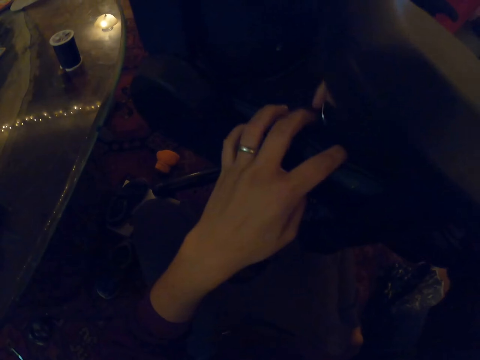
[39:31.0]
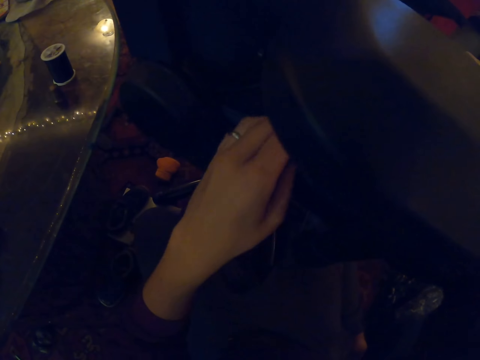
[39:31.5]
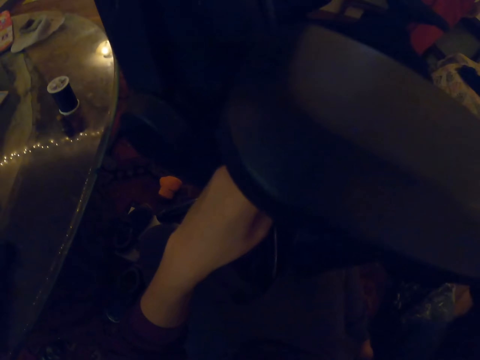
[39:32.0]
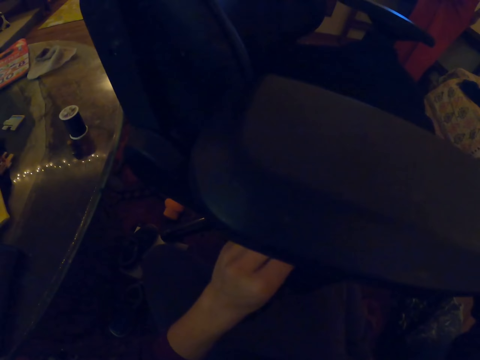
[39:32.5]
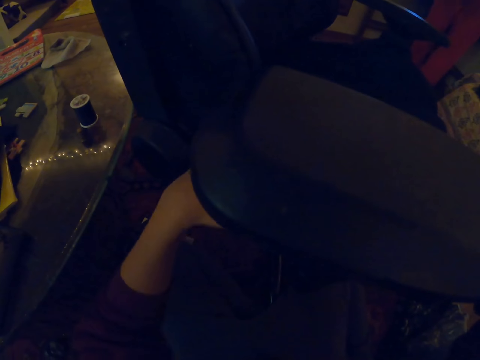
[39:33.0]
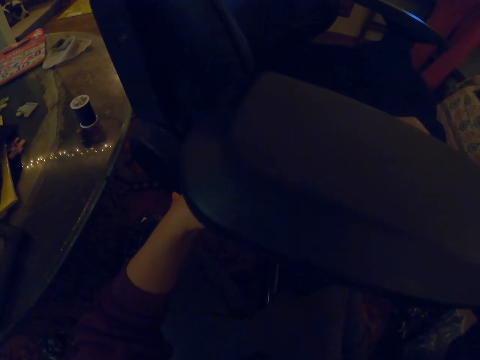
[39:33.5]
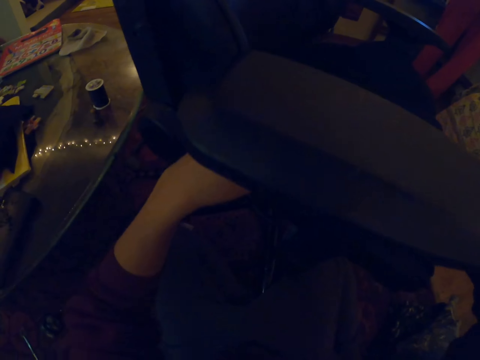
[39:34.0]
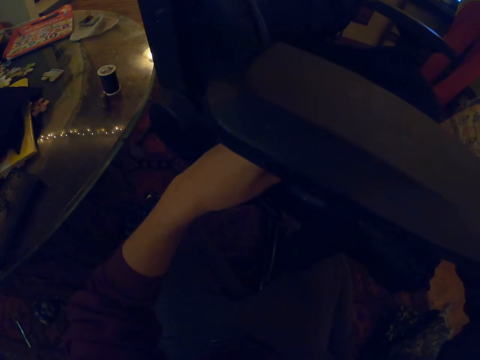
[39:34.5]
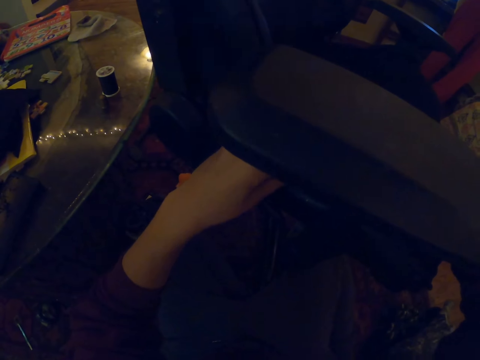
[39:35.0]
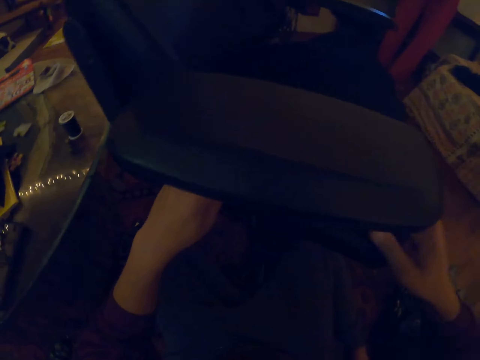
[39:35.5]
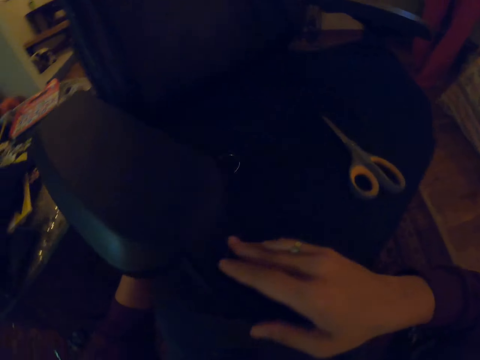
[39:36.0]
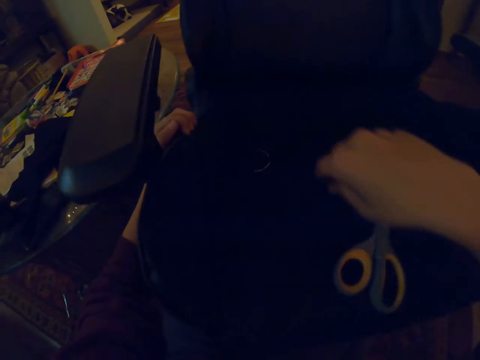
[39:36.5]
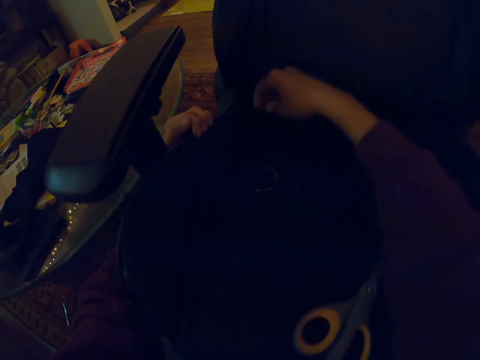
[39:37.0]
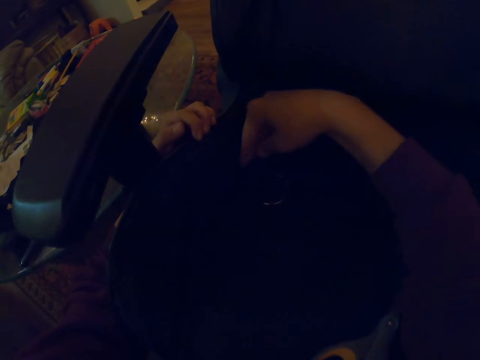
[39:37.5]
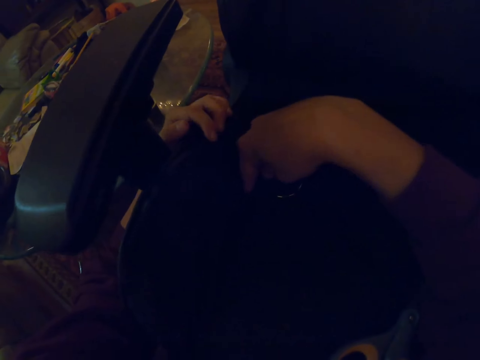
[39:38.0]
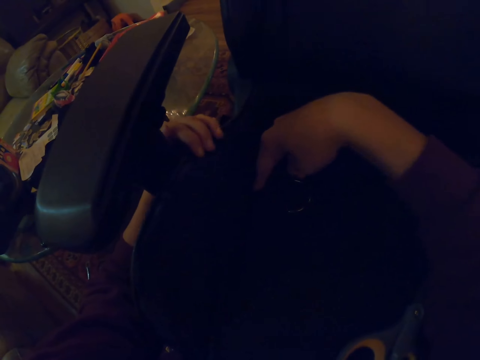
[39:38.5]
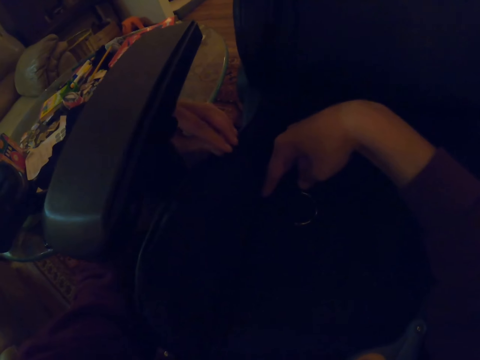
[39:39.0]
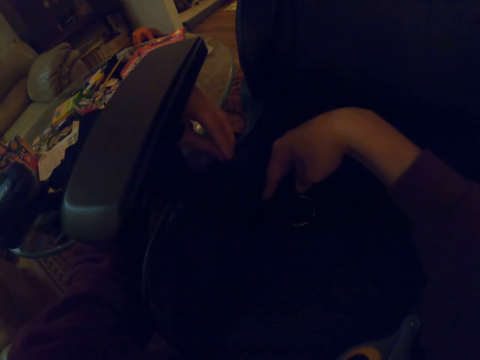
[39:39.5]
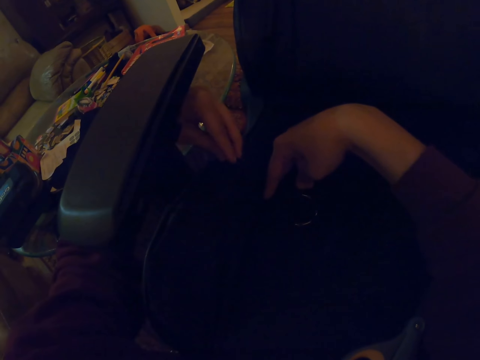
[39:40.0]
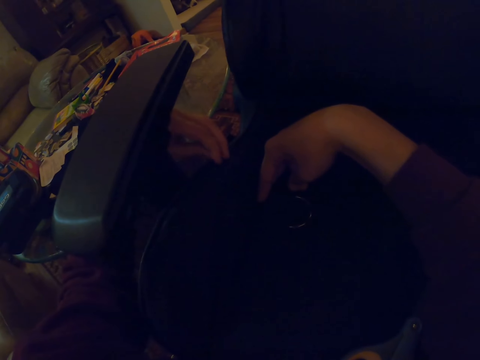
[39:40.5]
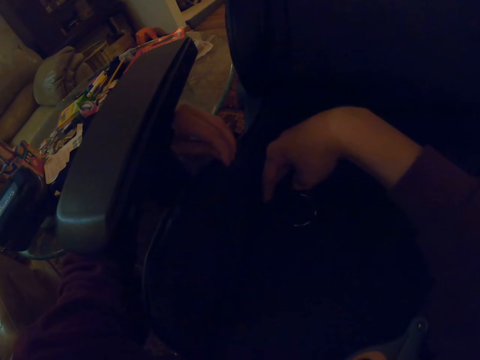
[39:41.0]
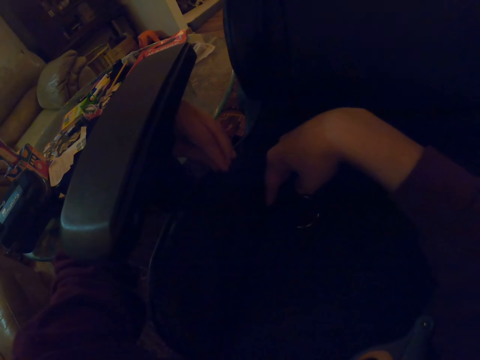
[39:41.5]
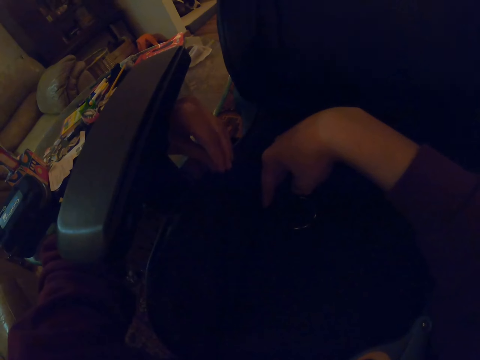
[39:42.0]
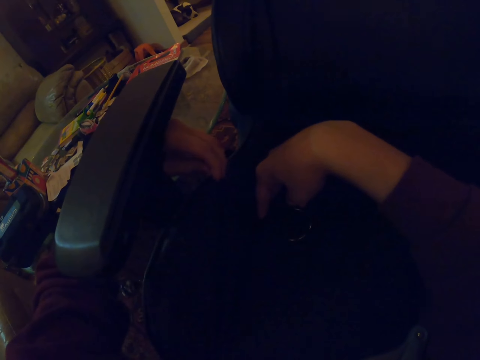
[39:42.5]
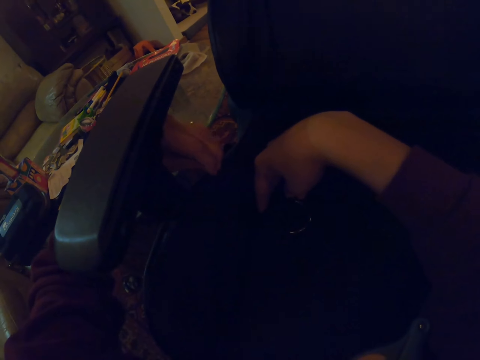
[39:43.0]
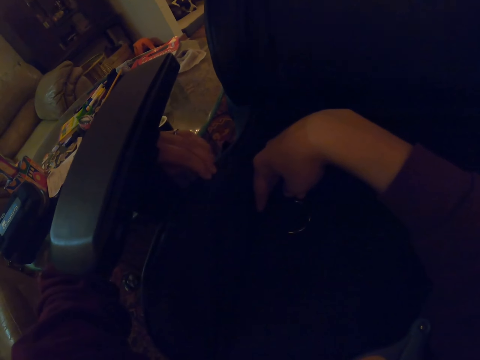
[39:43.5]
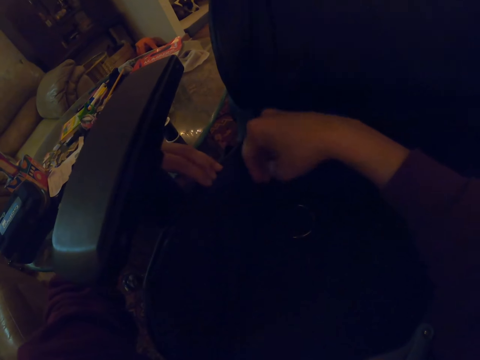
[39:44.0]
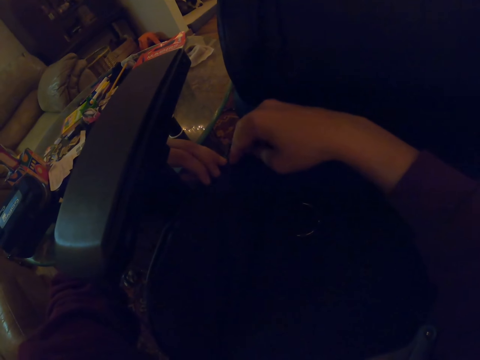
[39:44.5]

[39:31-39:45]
The camera wearer sews the chair. They rotate the seat and push the chair with the right hand. They adjust the fabric of the chair with their hands and press on the seat with their fingers.

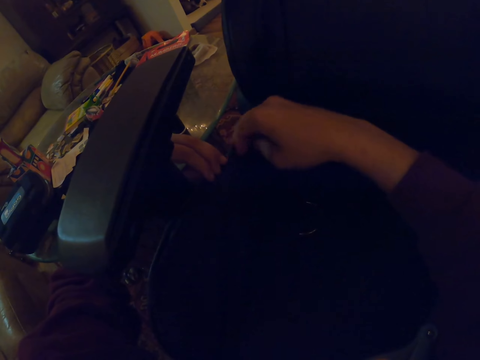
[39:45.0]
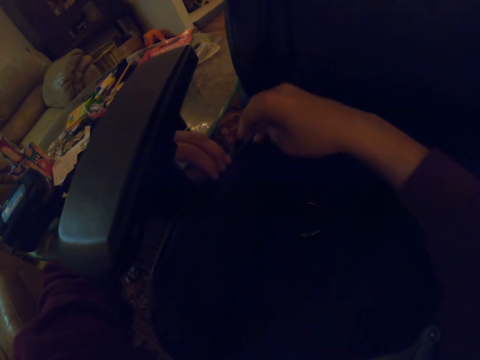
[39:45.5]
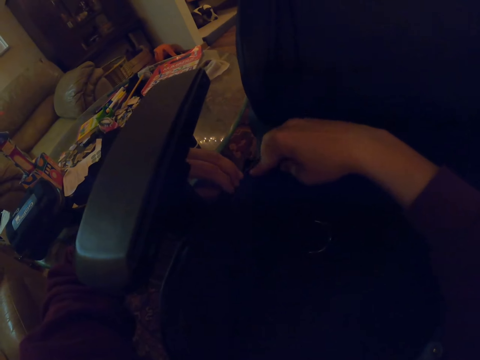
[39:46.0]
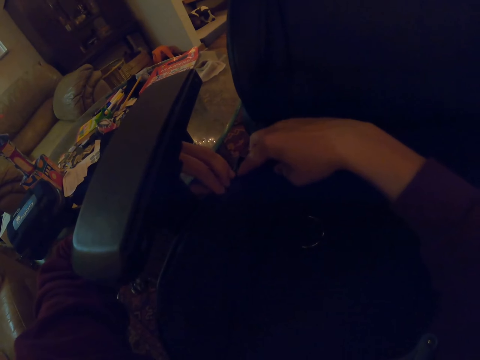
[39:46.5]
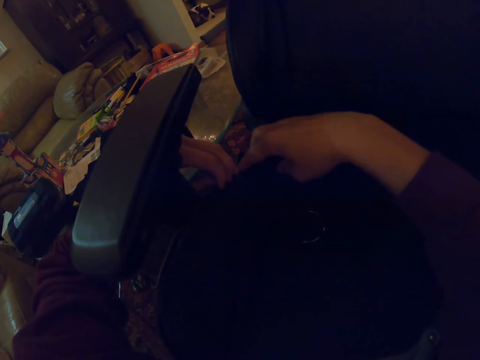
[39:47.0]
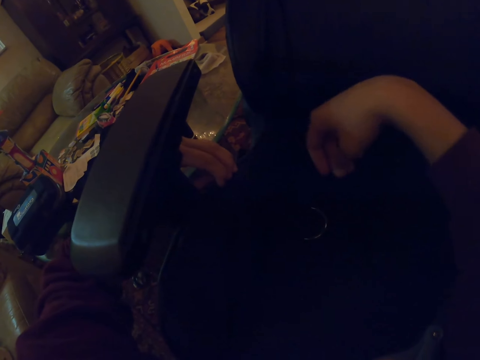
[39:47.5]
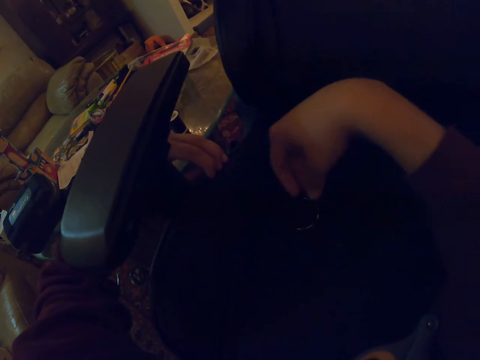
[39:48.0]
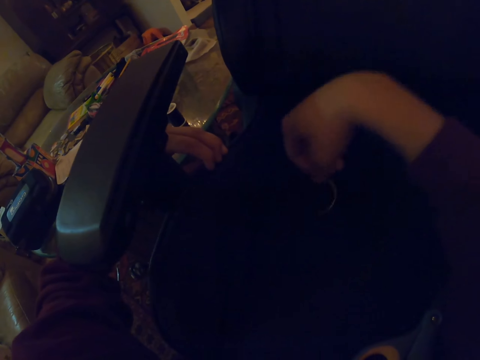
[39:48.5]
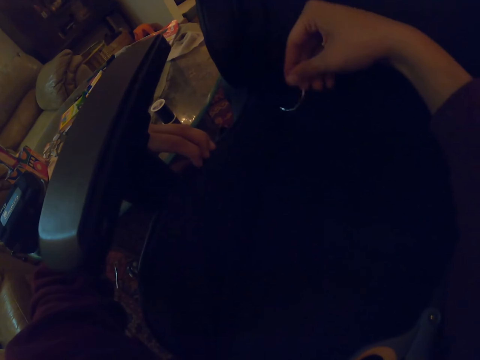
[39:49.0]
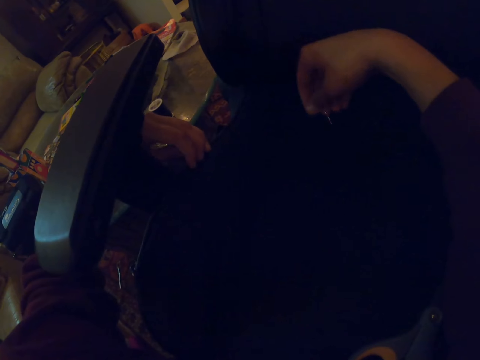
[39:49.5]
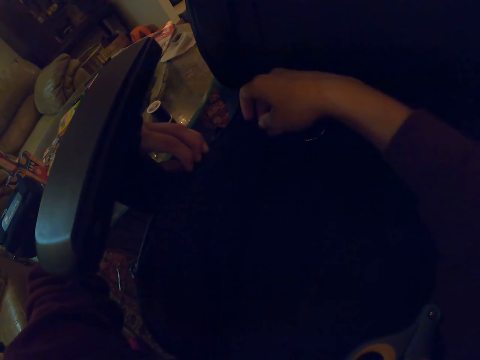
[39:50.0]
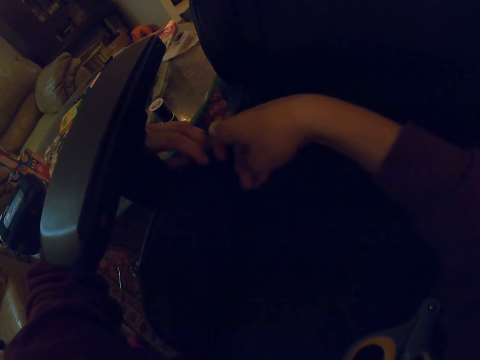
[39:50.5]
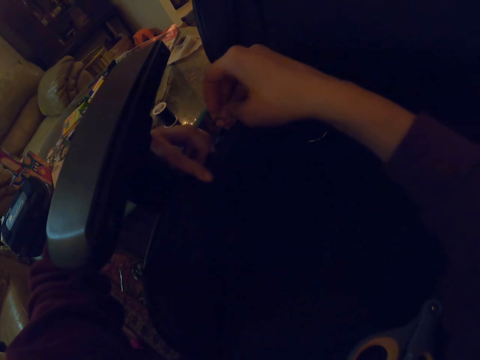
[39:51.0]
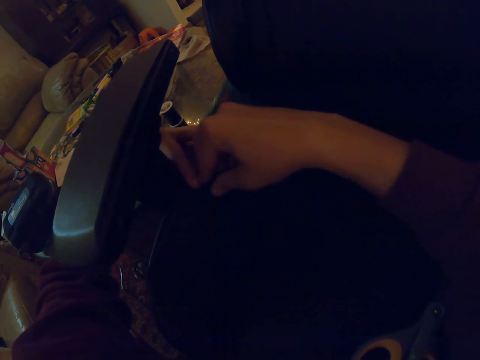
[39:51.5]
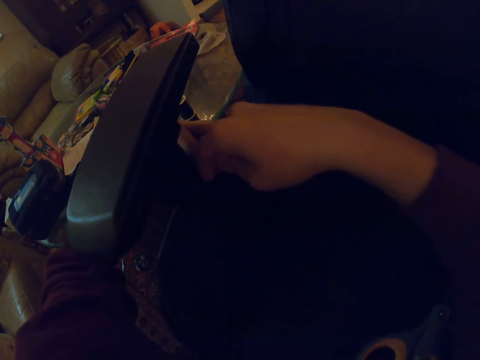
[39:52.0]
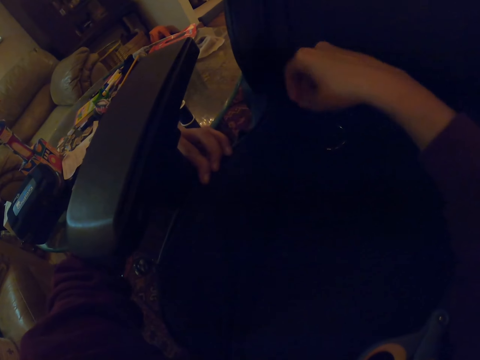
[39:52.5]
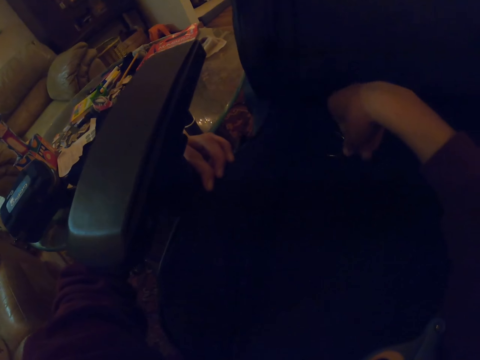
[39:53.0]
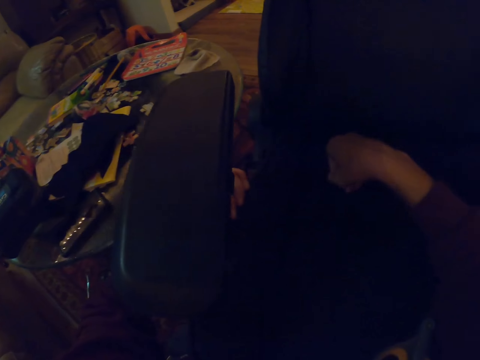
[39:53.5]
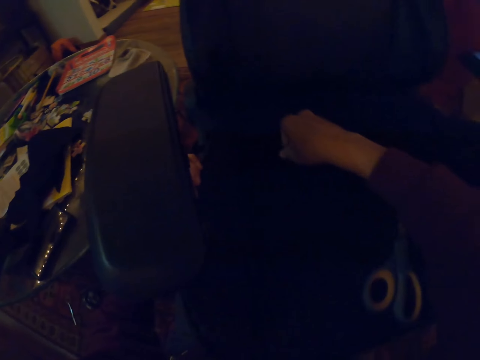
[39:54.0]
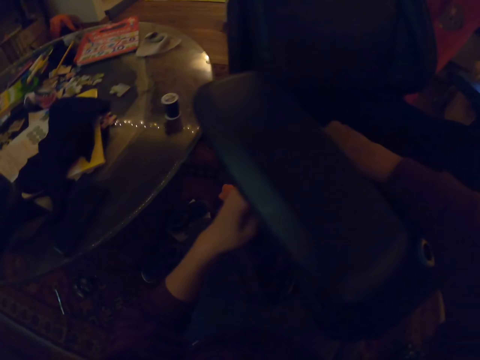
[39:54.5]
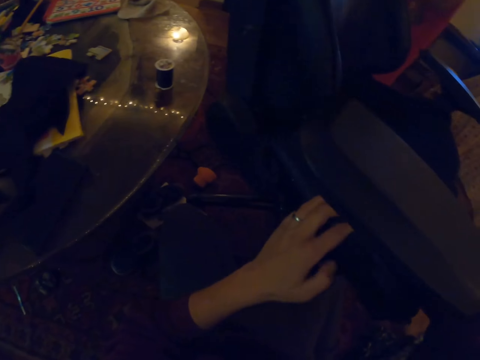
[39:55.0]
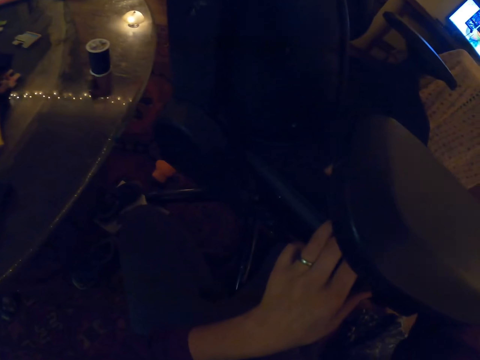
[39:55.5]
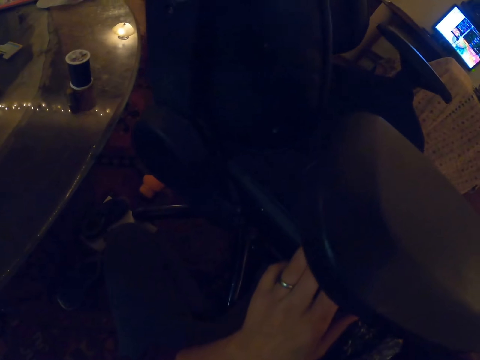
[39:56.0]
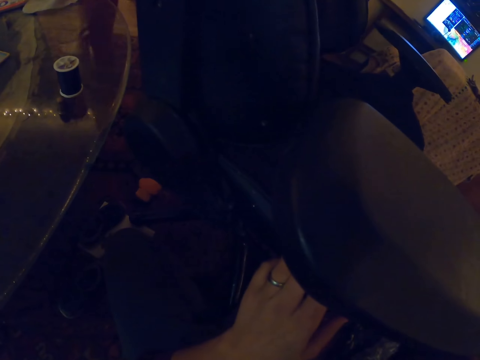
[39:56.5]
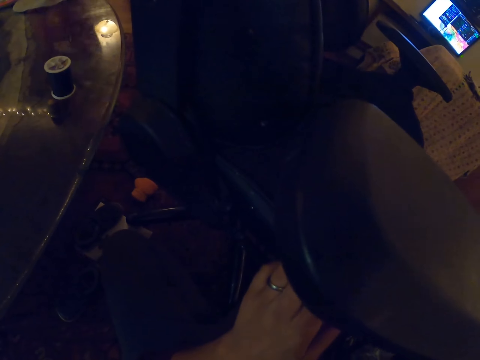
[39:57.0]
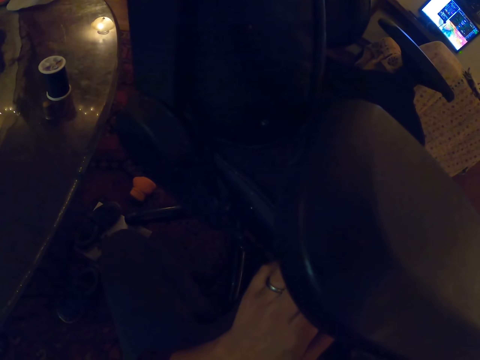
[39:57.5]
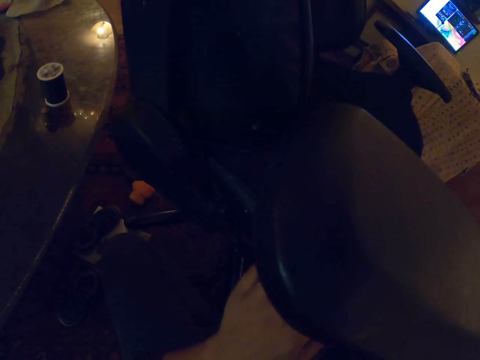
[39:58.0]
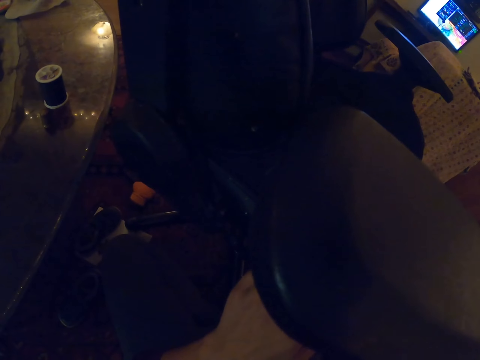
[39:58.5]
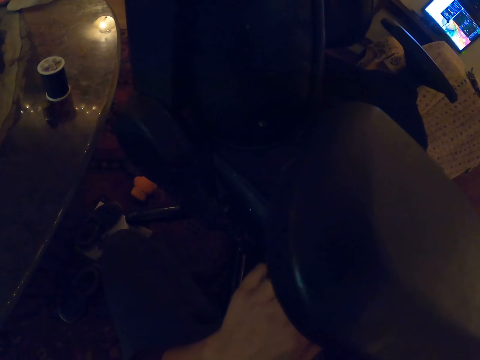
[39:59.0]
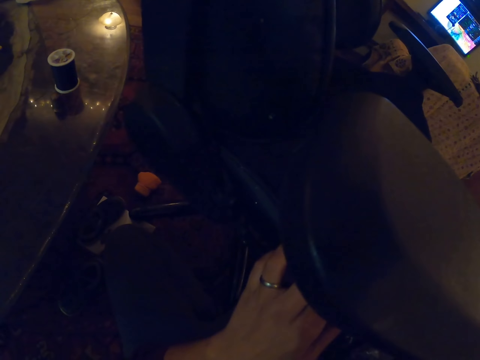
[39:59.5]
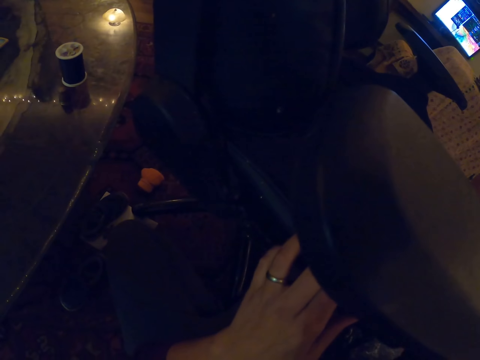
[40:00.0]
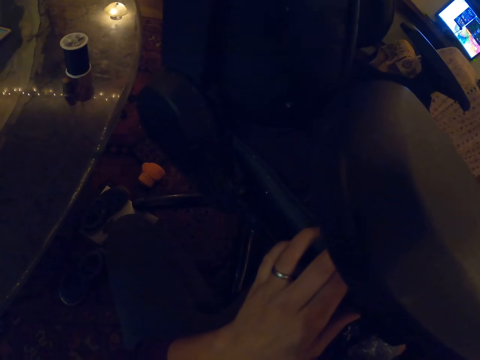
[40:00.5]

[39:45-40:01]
The camera wearer picks up the sewing needle with the right hand and drops the needle with the right hand. They adjust the fabric of the chair with their hands and touch the seat. They pick up the needle with the right hand again. They insert the needle in the seat and sew the chair.
